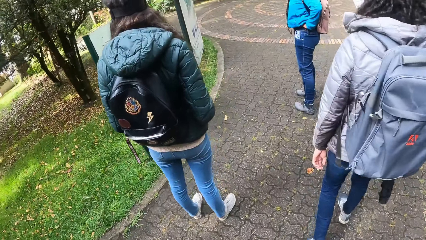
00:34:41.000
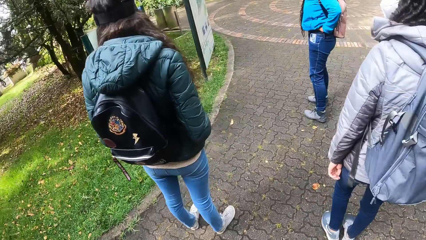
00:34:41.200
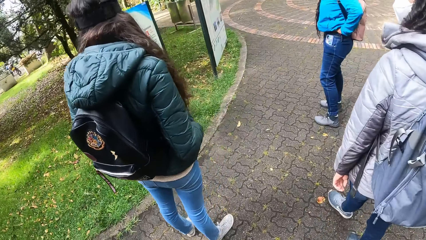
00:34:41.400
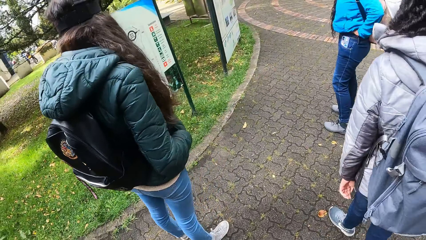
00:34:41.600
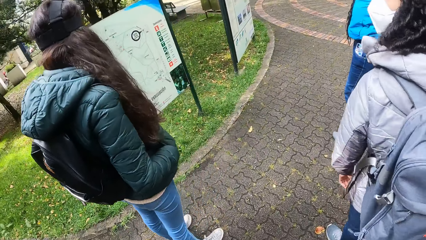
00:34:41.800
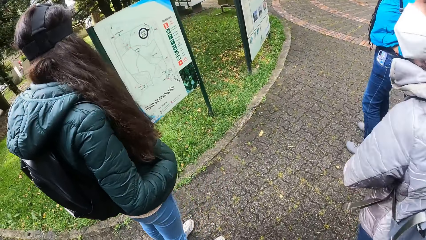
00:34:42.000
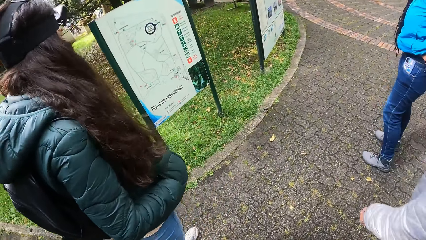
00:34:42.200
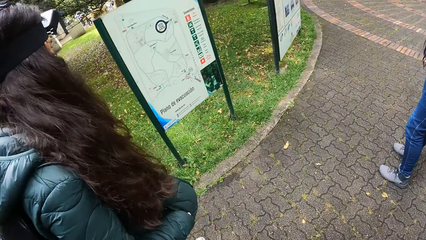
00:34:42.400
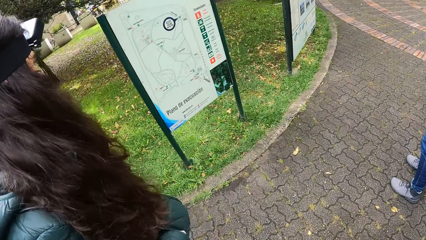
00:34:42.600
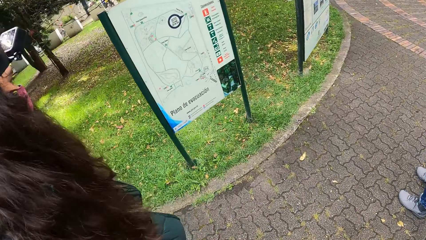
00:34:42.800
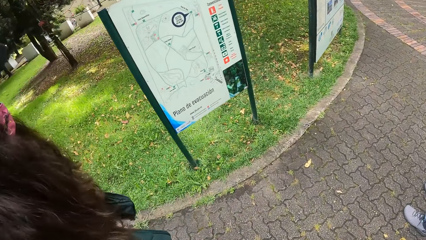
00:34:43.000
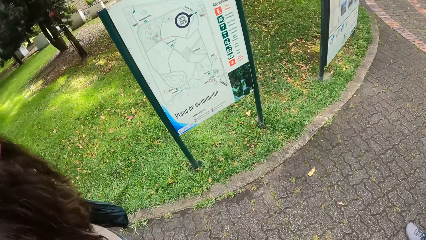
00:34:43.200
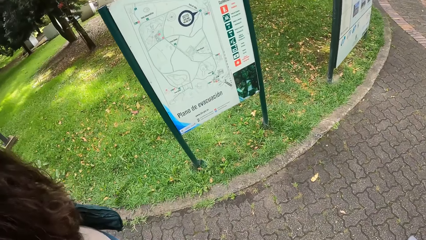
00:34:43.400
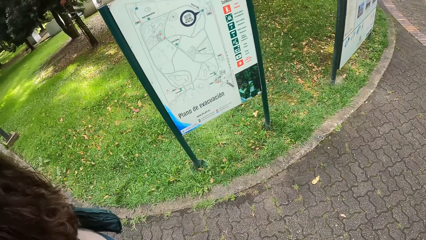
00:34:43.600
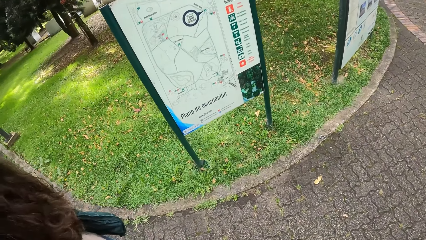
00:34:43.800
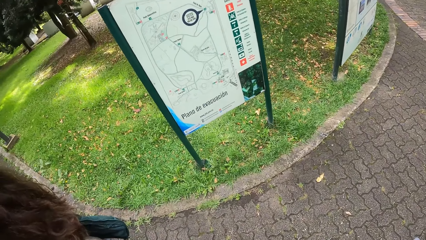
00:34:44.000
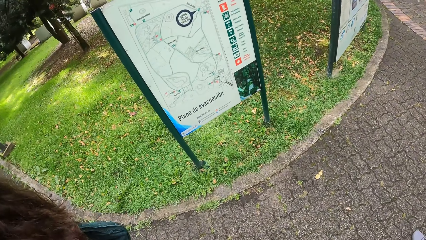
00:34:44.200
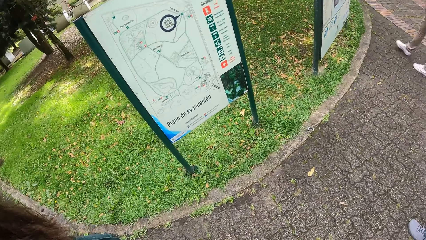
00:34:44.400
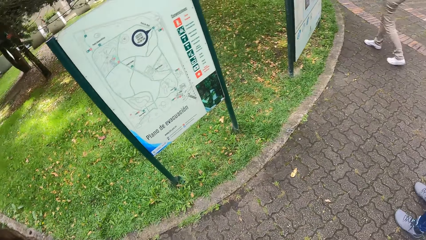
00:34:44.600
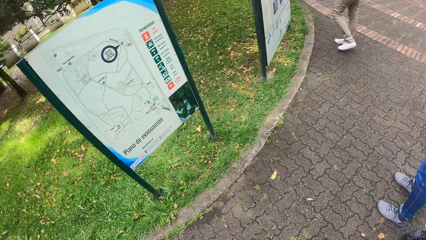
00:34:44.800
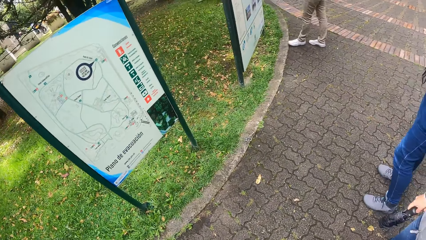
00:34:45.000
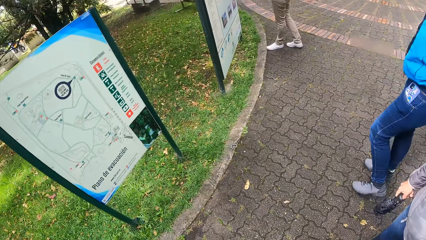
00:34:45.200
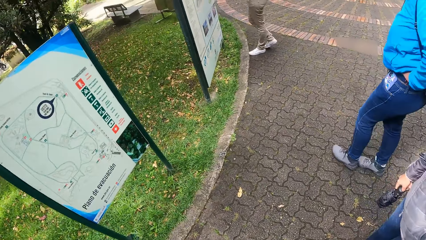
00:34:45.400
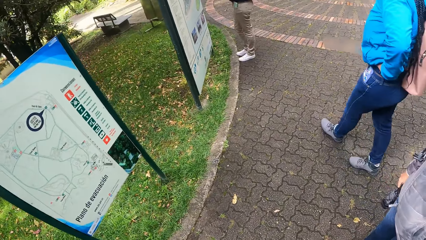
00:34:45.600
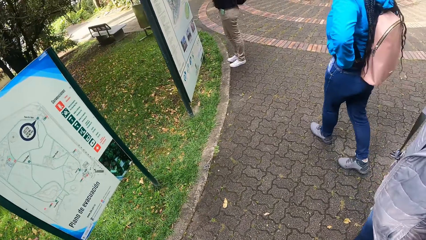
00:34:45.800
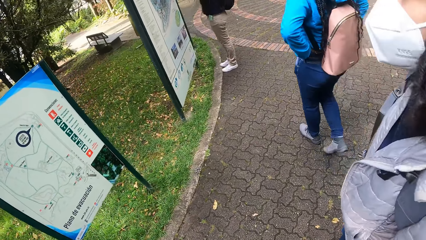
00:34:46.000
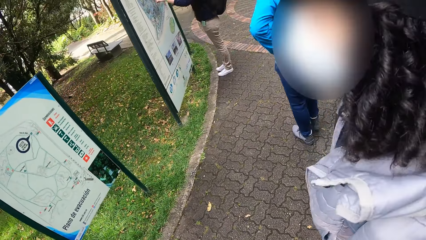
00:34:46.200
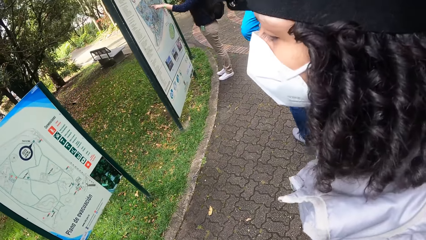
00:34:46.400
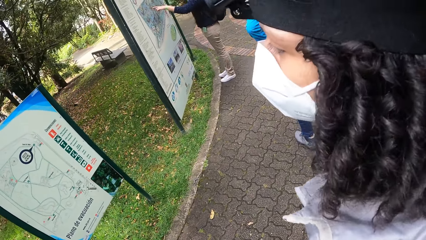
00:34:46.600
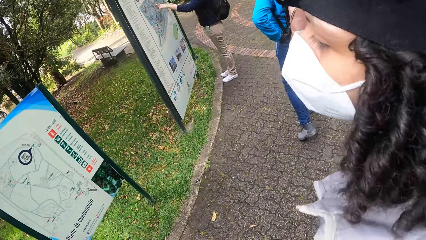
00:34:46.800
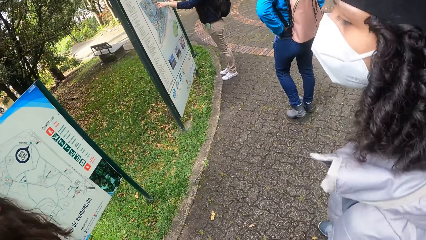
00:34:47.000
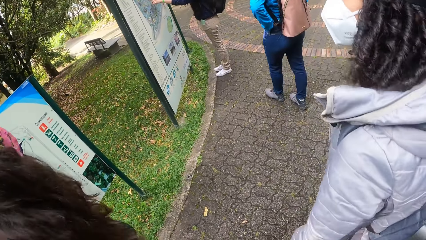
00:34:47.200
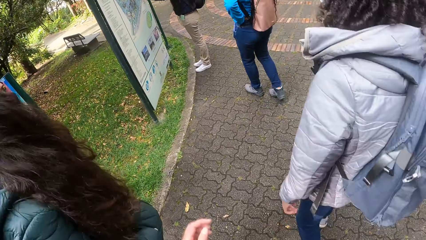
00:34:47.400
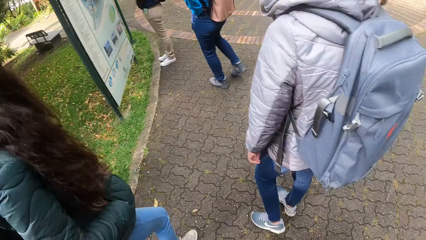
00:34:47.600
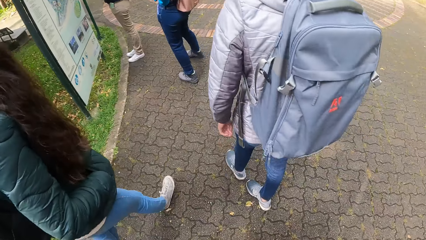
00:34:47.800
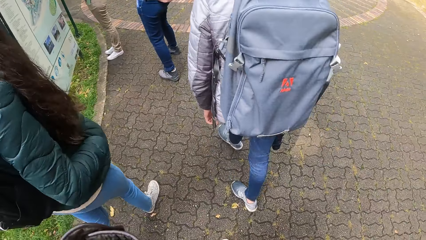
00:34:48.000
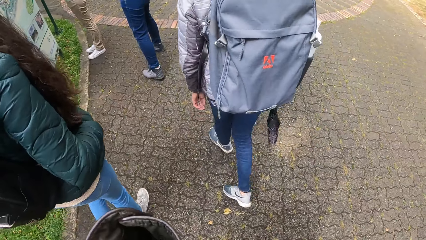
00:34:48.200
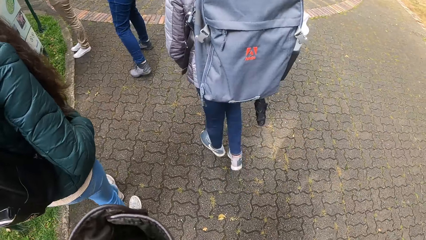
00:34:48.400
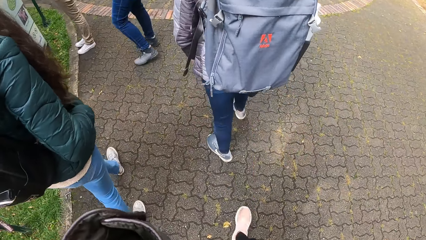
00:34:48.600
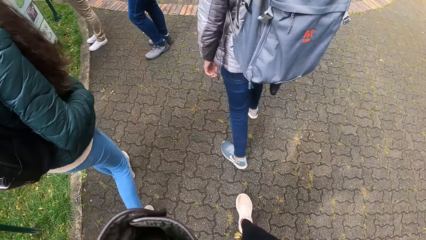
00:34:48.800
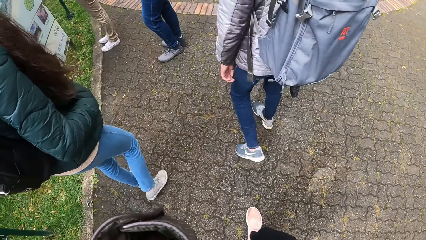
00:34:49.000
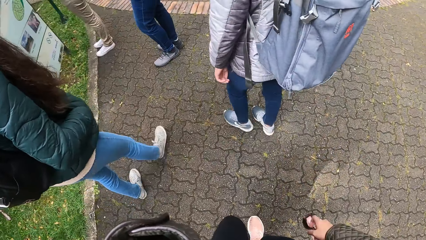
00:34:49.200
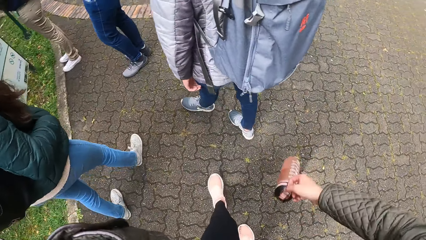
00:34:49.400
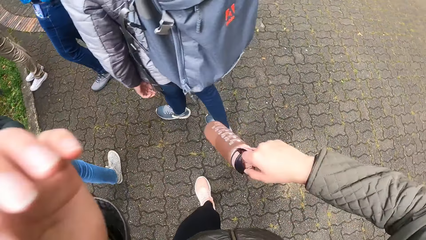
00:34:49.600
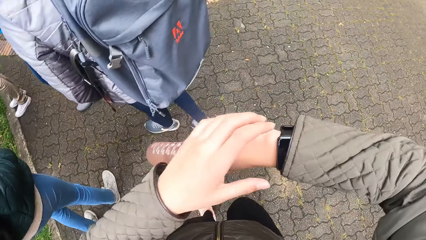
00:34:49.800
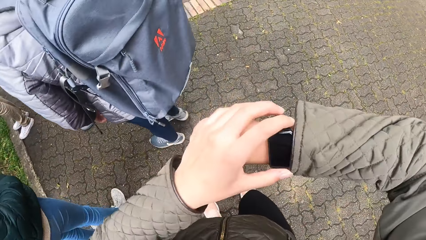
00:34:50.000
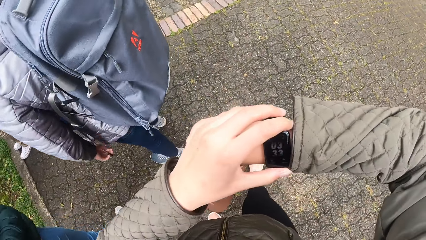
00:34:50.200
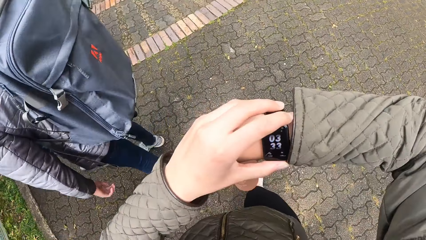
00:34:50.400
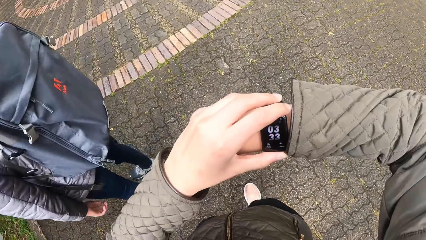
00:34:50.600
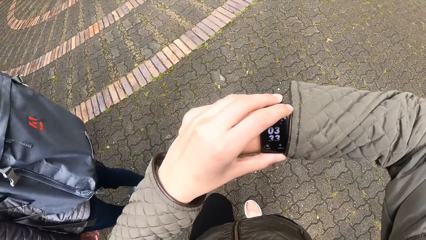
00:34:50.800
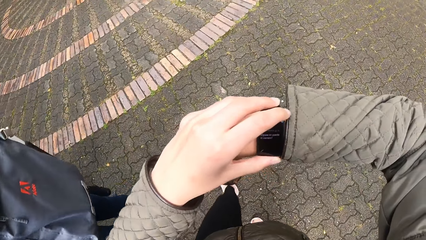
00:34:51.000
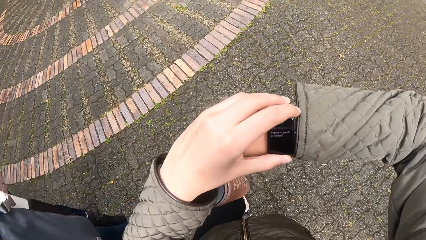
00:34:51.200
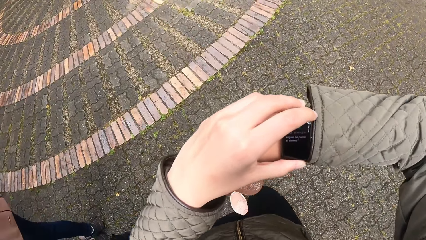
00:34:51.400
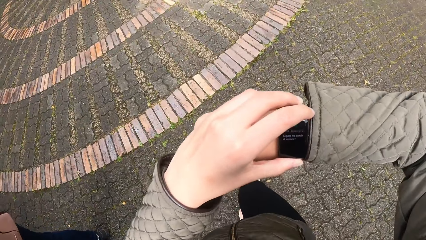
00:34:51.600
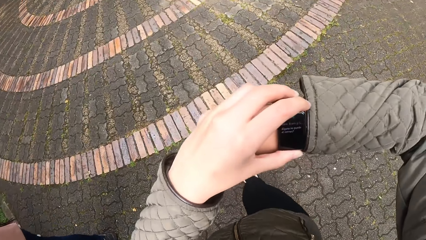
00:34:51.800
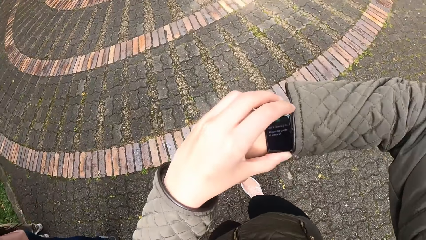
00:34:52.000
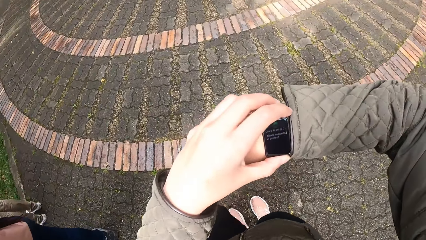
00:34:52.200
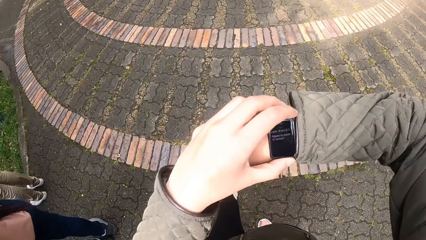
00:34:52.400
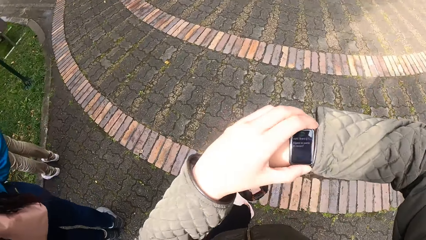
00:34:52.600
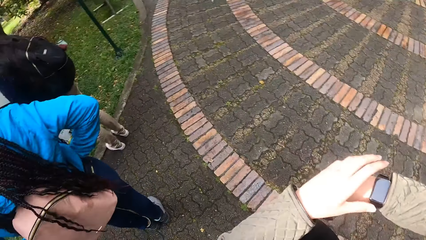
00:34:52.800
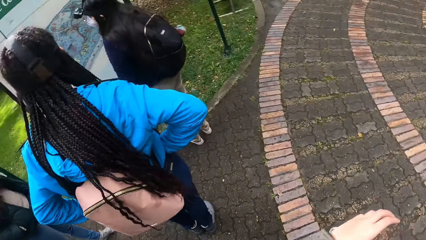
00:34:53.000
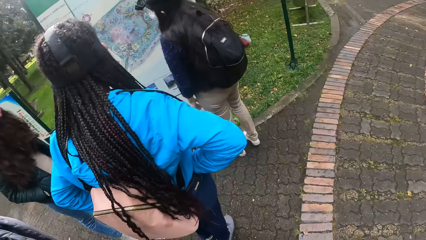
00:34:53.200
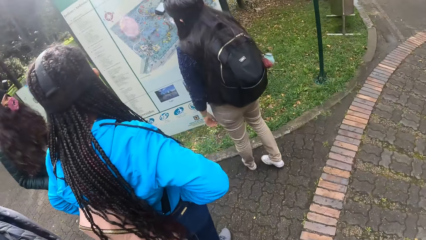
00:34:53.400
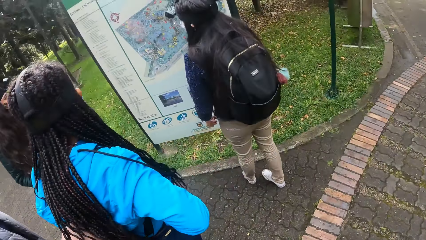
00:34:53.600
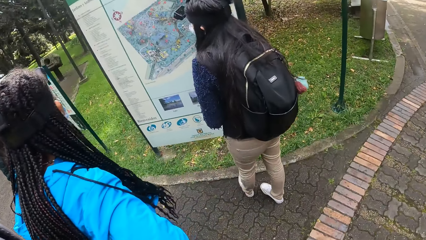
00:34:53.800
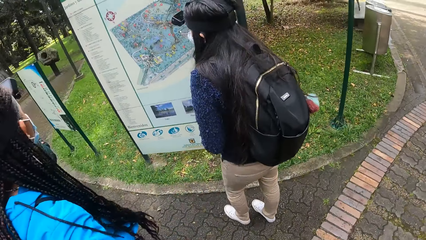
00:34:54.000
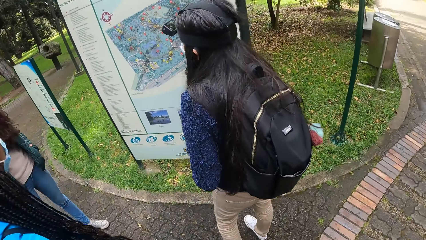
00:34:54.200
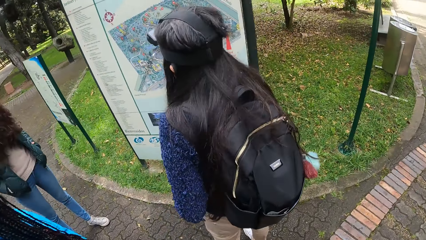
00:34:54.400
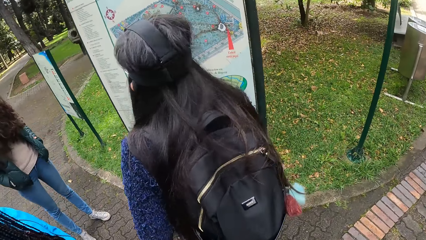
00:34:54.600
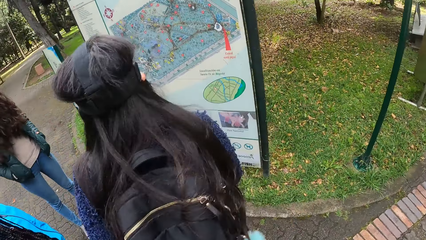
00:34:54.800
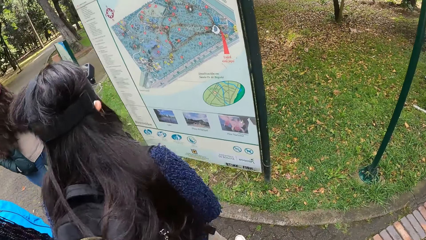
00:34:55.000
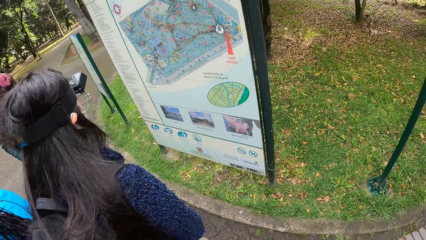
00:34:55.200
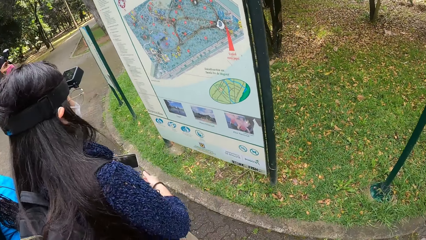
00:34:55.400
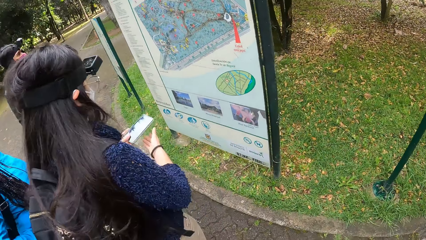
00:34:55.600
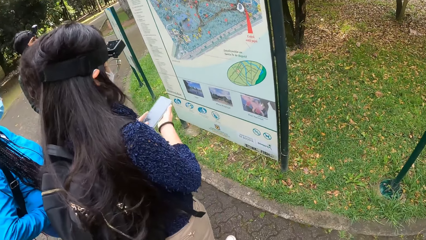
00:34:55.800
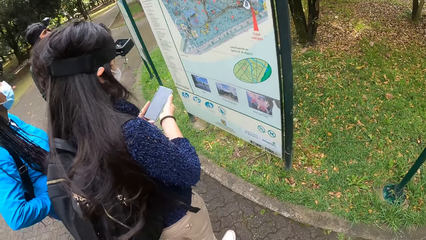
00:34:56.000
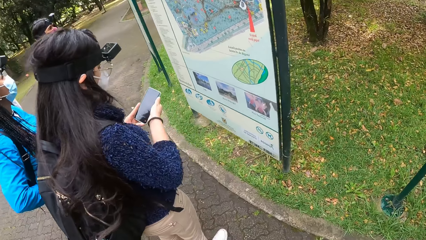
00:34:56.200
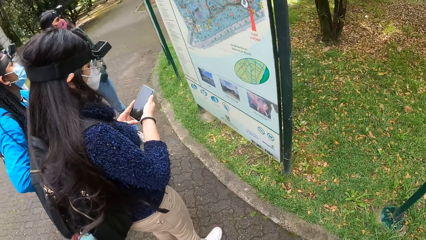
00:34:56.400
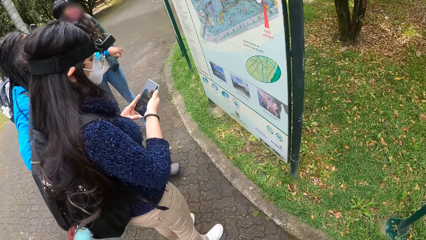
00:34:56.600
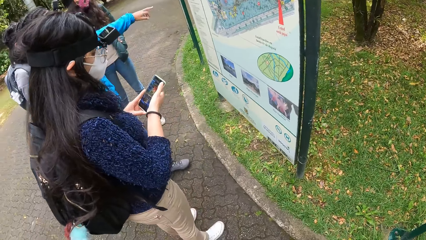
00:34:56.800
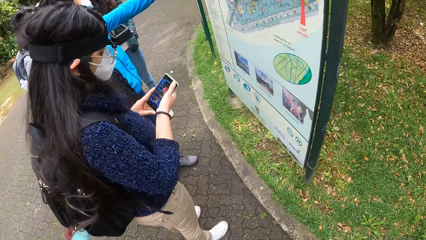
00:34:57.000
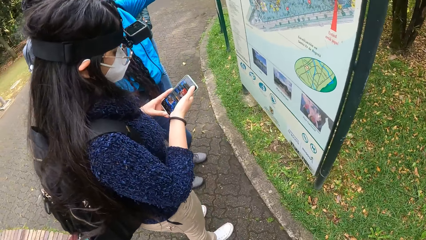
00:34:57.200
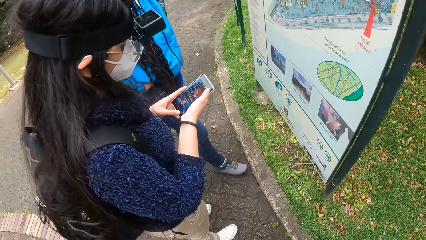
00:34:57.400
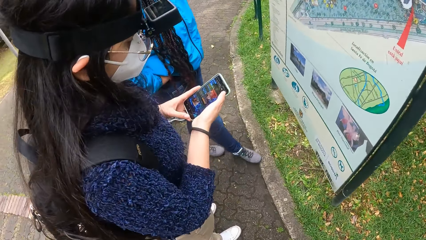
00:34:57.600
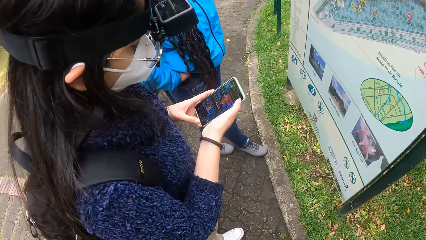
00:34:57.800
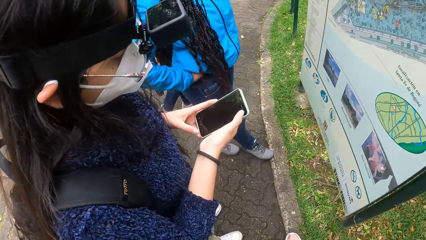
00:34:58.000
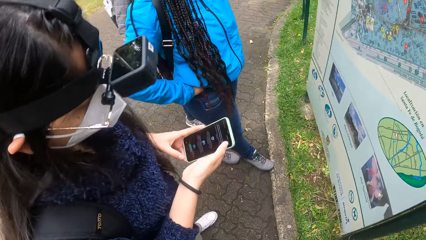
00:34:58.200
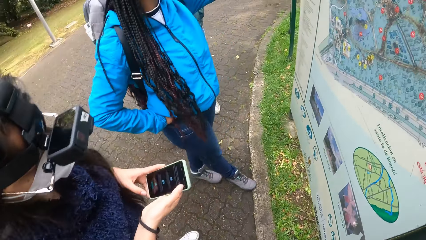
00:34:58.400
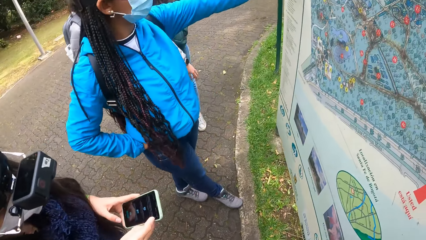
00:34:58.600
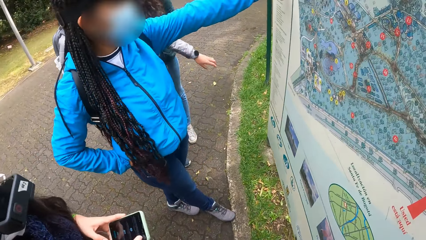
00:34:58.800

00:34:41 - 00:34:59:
The camera wearer reads information on a sign post by the garden. A woman converses with the camera wearer. Another woman touches the sign post by the garden with her left hand. She touches the sign post by the garden with both hands. The camera wearer sets the time on a watch on her right wrist with her left hand. The other woman holds a phone in her left hand, holds the phone with both hands and operates the phone in her hands with her left hand. A third woman converses with the first woman. The third woman touches the sign post by the garden with her left hand.
